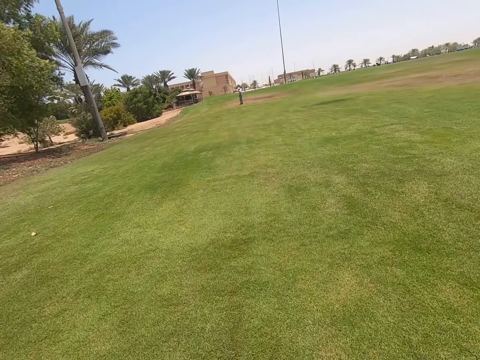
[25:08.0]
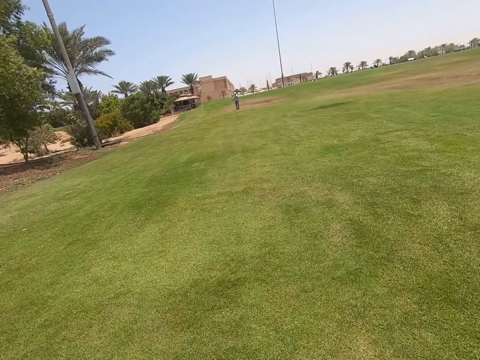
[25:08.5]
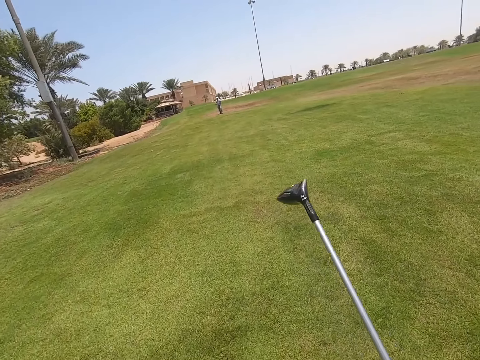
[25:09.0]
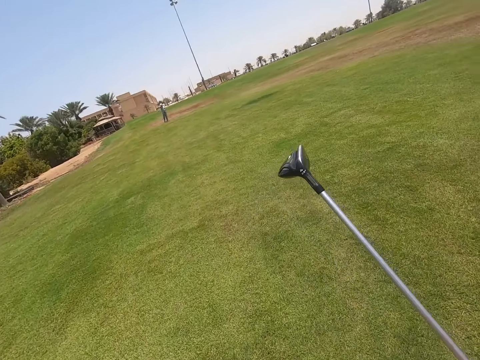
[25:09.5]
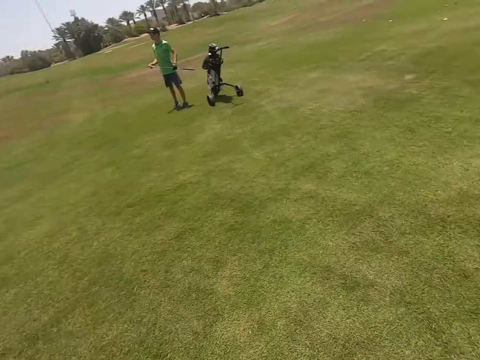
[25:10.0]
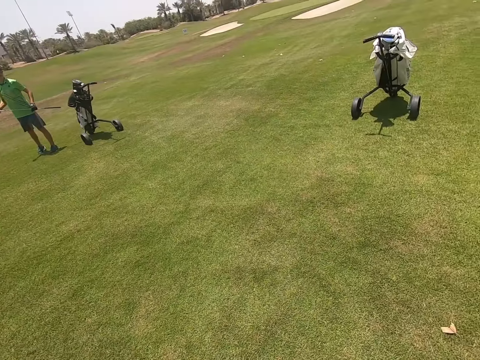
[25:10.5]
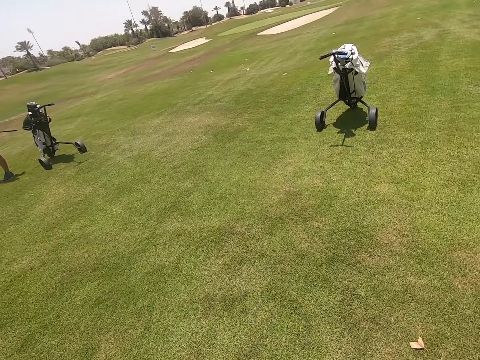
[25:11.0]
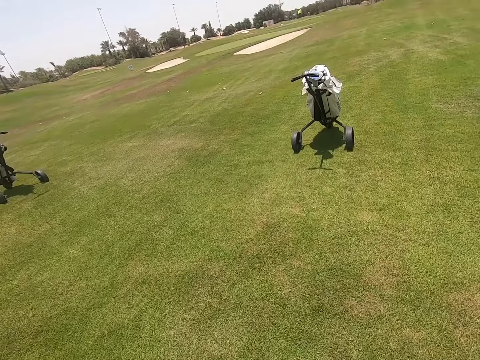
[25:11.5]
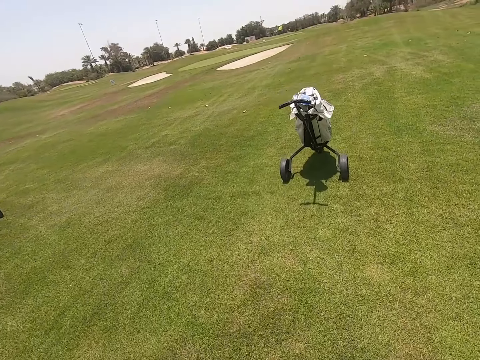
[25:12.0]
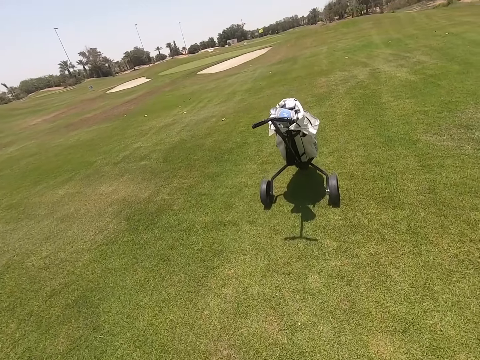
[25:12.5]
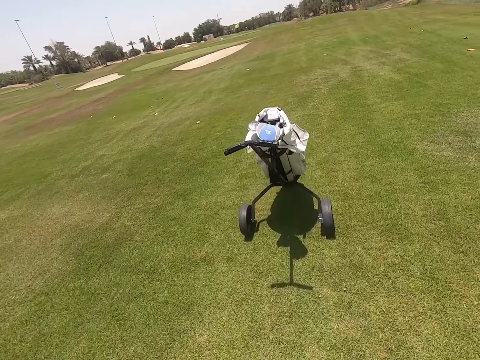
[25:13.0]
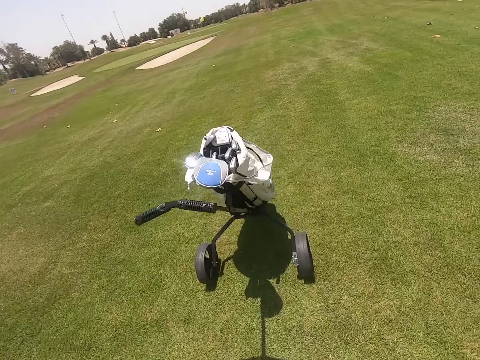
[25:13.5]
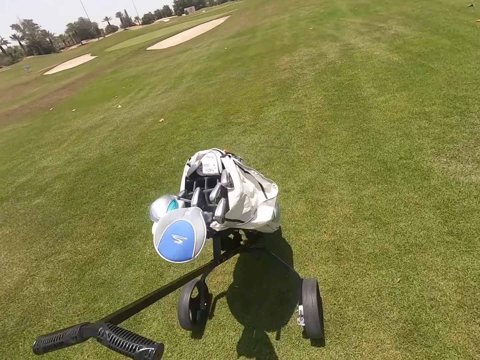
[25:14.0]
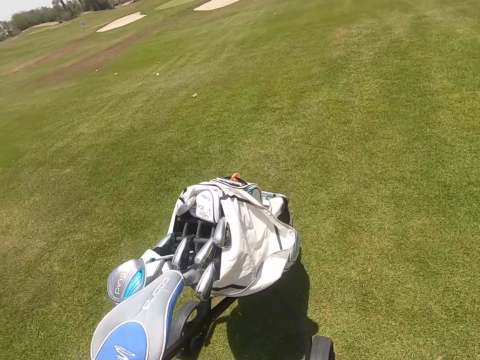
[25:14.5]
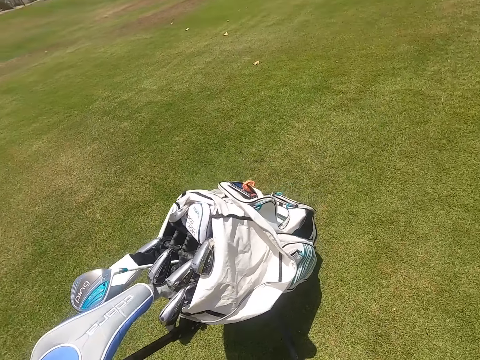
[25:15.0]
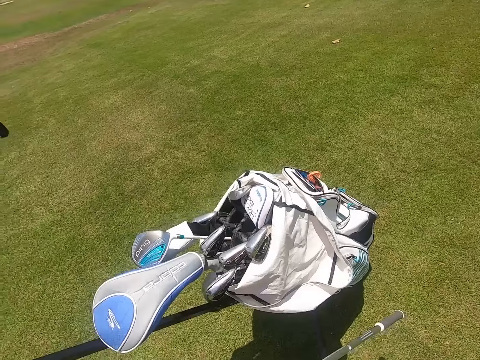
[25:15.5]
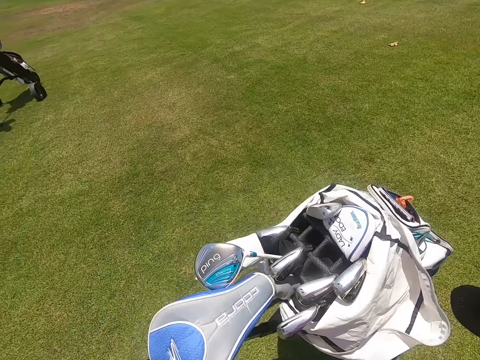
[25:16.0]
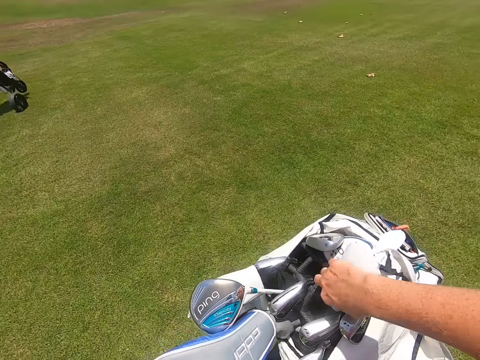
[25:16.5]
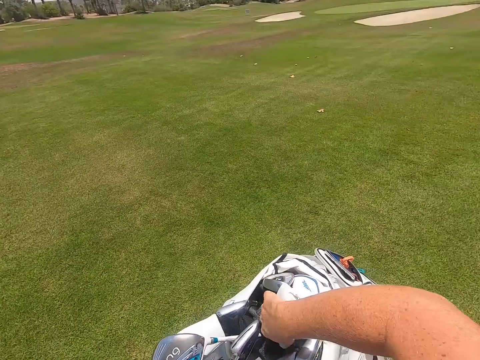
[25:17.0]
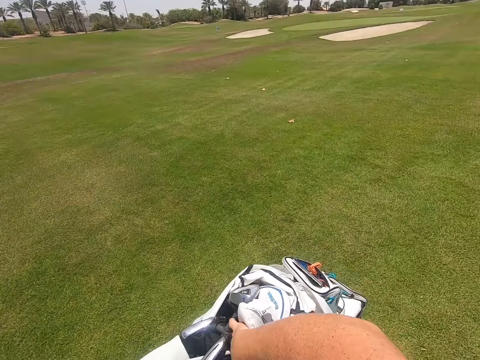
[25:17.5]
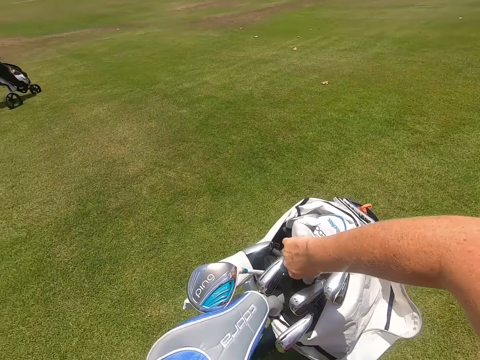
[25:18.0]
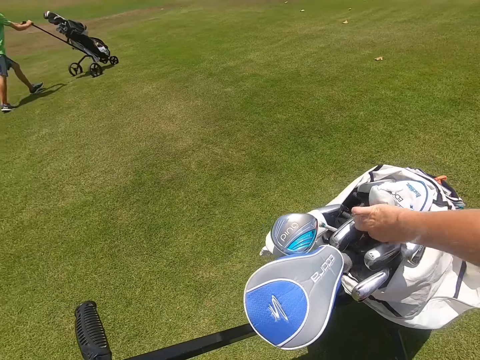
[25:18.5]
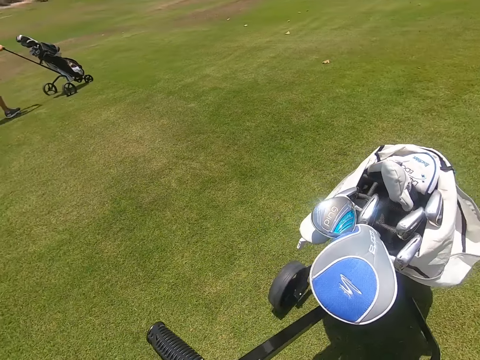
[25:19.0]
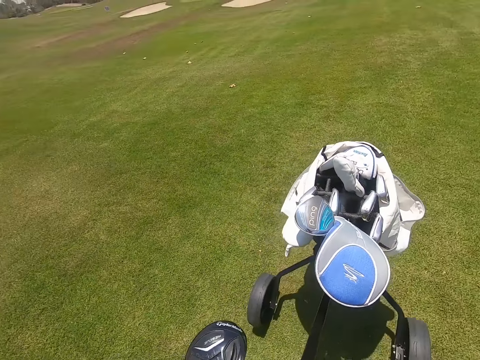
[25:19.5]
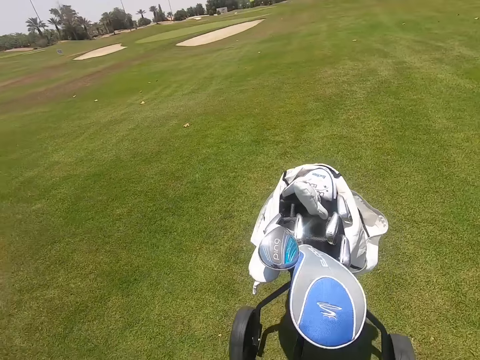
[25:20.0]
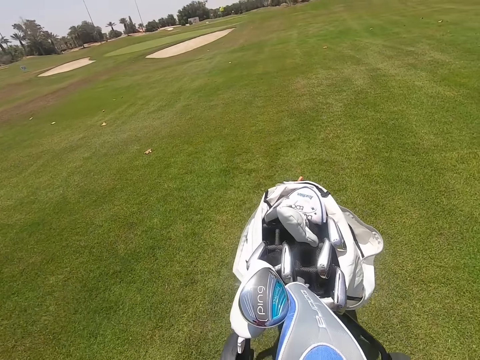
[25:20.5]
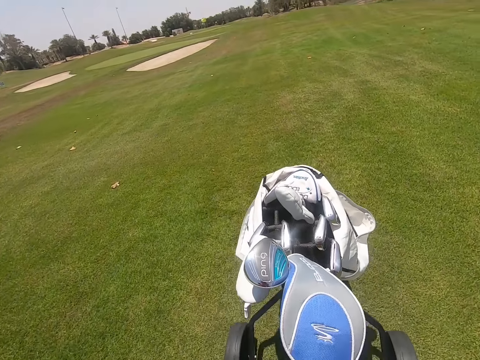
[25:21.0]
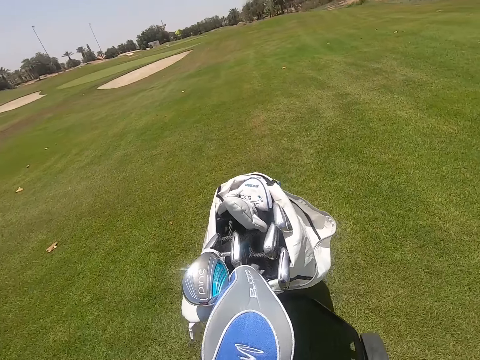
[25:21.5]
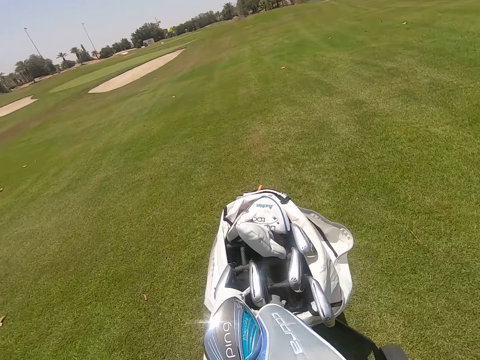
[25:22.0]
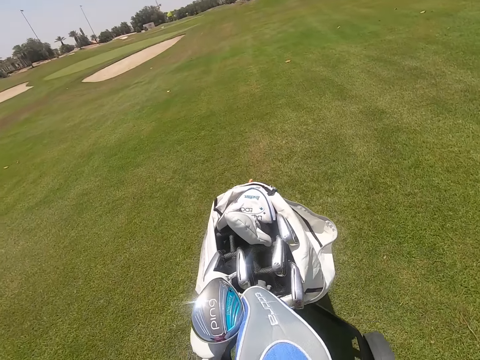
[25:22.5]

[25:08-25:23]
The camera wearer walks. They move on the golf park. They place the golf club head cover in the golf bag. They push the golf cart on the golf park.

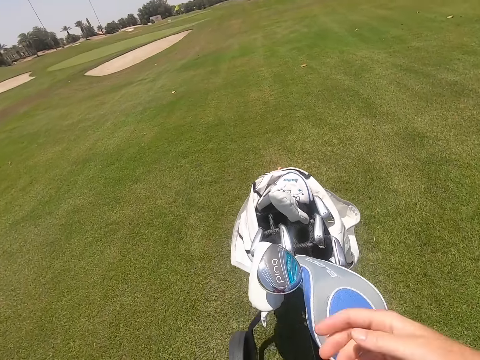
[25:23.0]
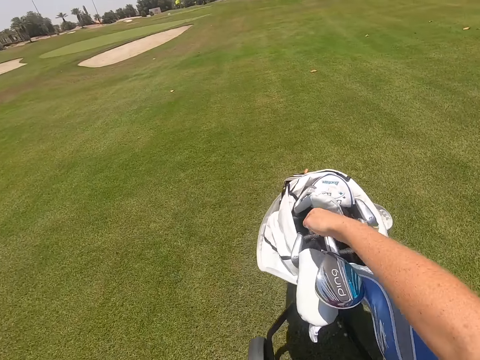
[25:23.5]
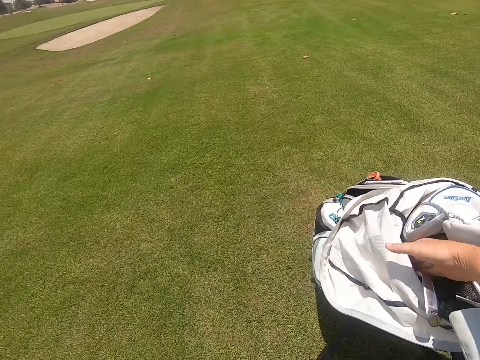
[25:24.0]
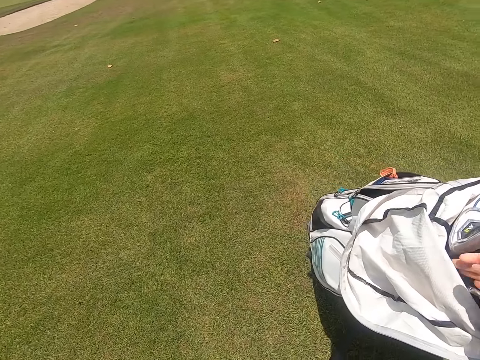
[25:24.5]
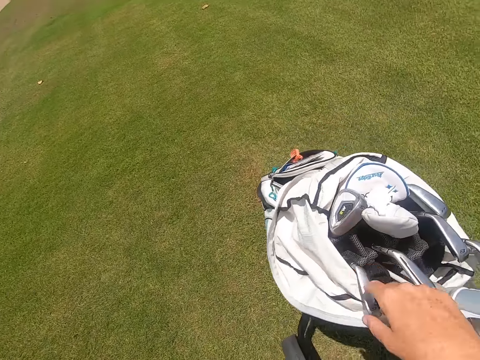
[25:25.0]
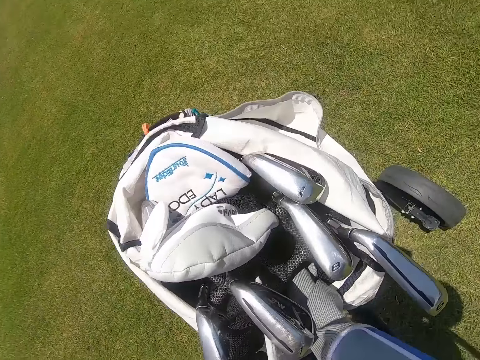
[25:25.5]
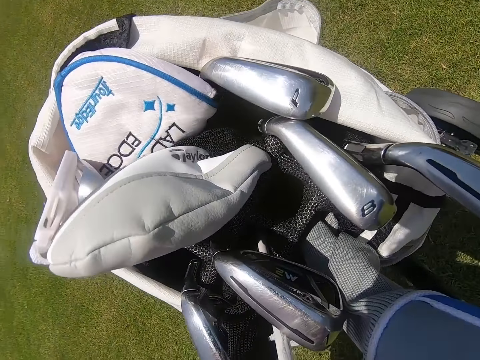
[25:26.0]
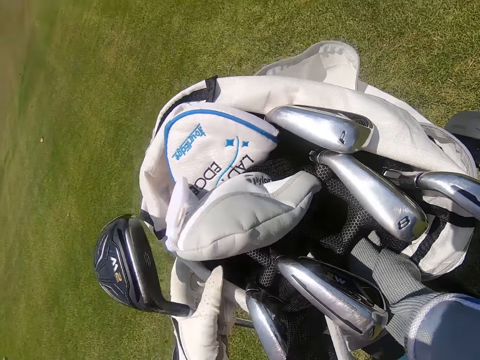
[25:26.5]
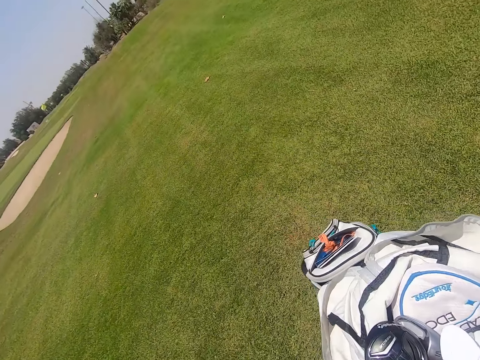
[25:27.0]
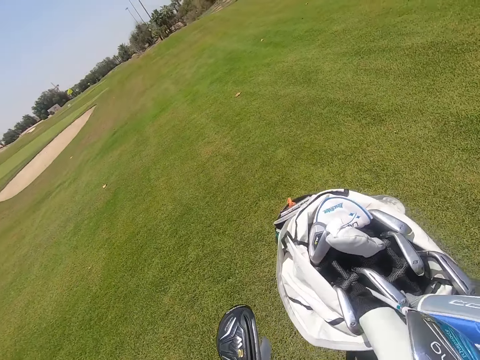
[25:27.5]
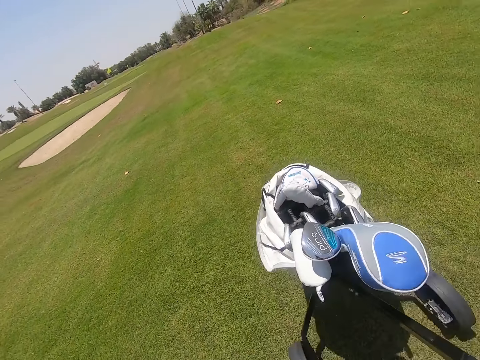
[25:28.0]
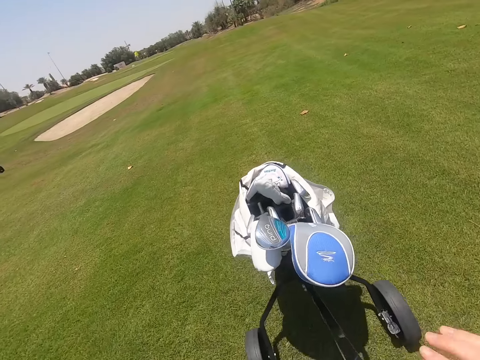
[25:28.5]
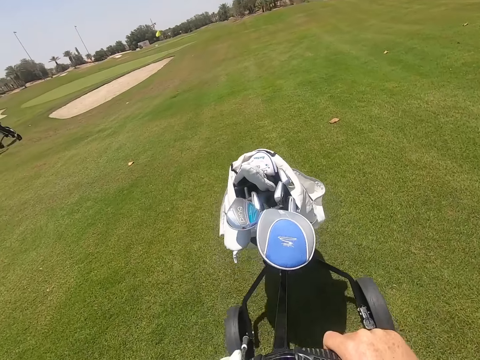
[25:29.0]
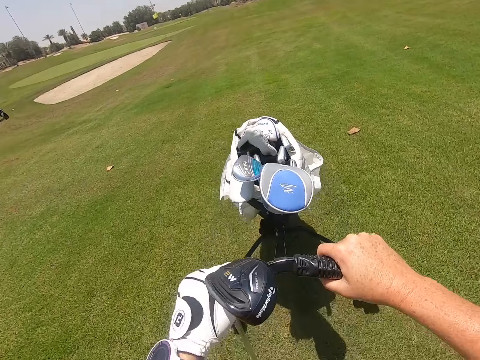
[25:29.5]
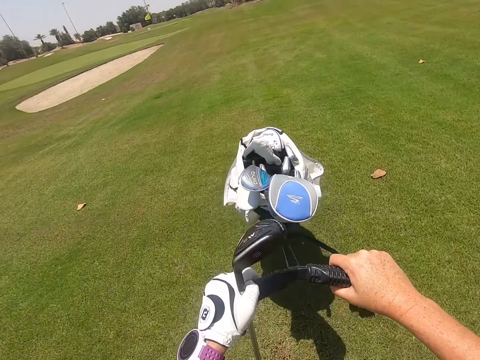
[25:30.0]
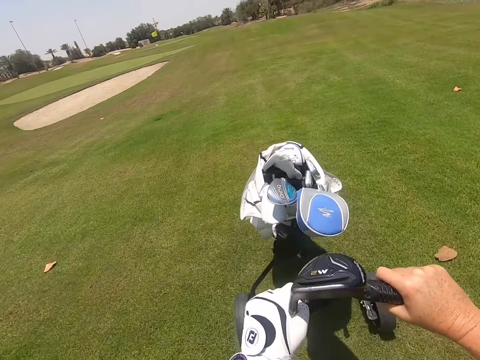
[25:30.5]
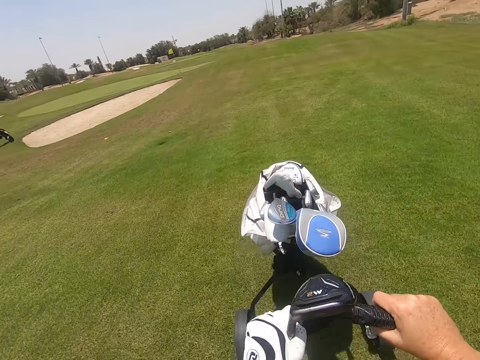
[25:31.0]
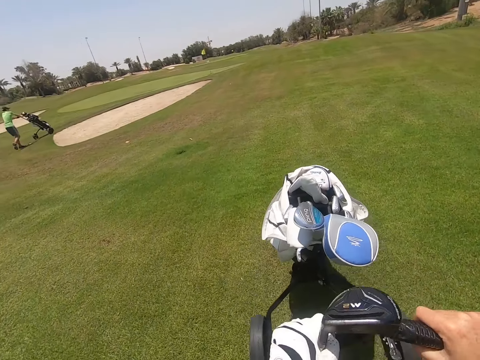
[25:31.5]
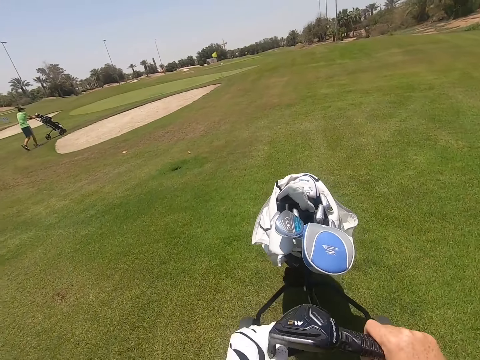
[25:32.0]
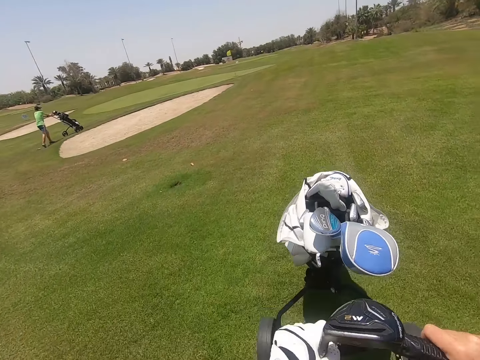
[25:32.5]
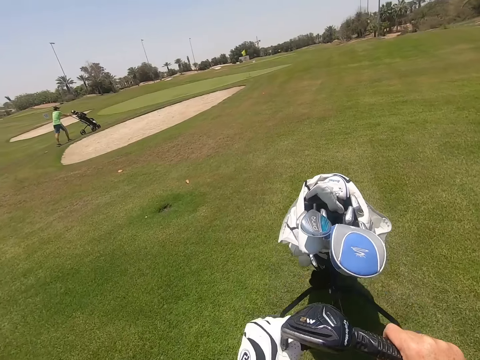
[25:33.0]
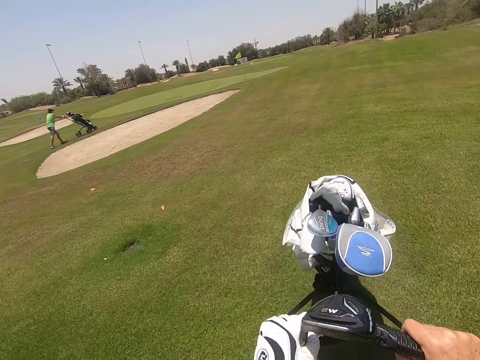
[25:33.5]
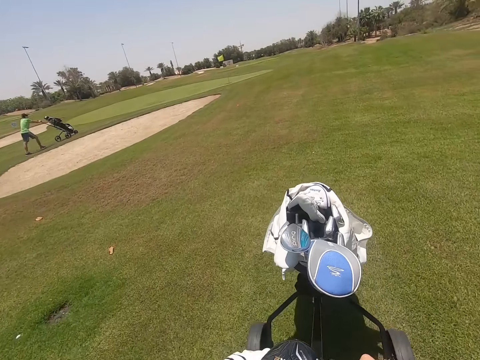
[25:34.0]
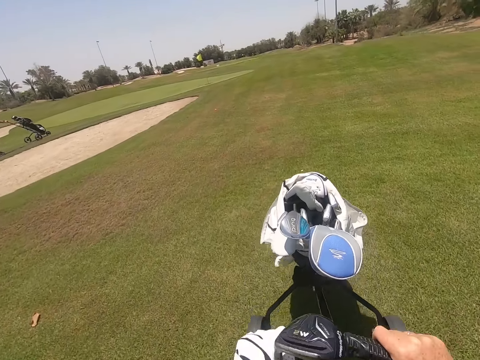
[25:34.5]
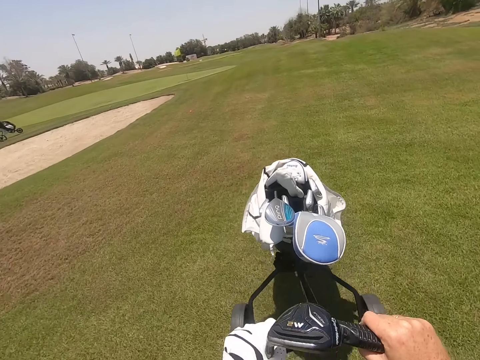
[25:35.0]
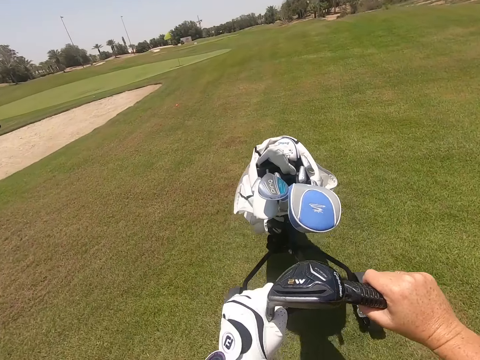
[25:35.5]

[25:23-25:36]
The camera wearer puts a hand in the golf bag. They push the golf cart. A person pushes the golf cart on the golf park.
